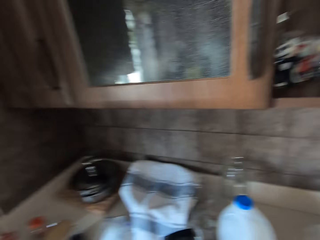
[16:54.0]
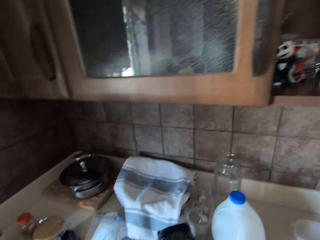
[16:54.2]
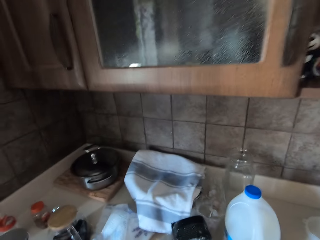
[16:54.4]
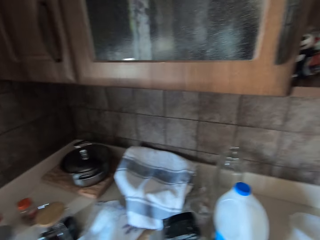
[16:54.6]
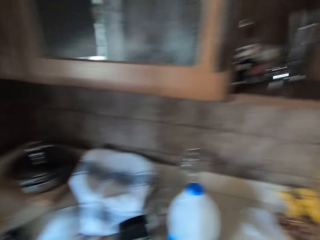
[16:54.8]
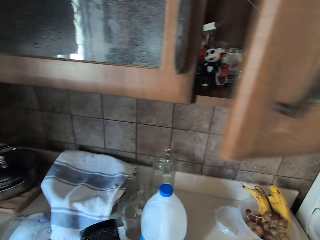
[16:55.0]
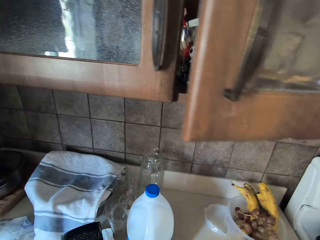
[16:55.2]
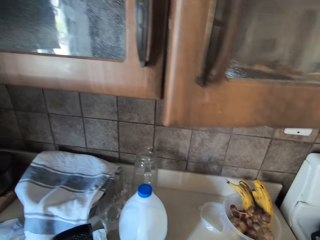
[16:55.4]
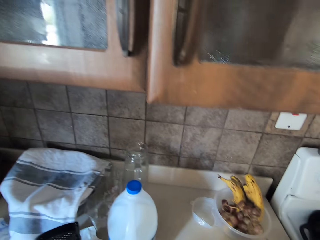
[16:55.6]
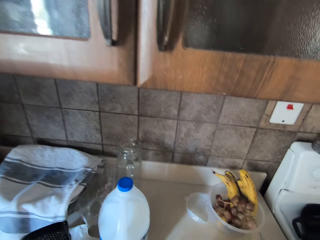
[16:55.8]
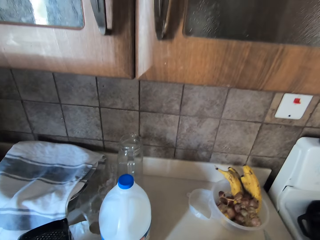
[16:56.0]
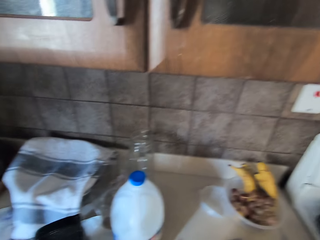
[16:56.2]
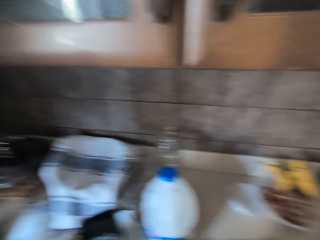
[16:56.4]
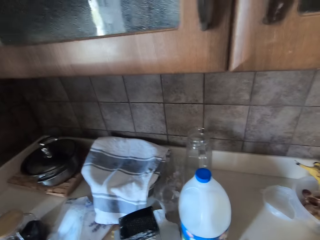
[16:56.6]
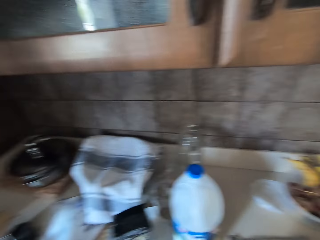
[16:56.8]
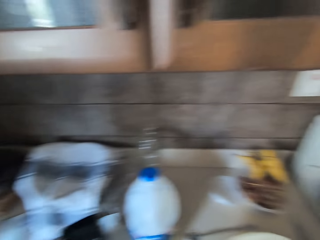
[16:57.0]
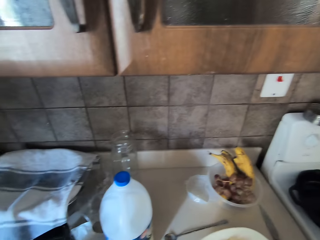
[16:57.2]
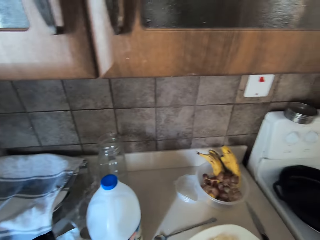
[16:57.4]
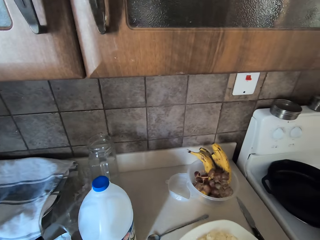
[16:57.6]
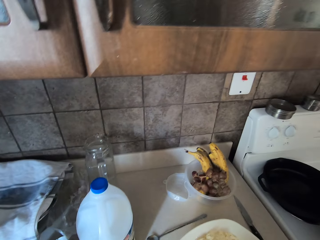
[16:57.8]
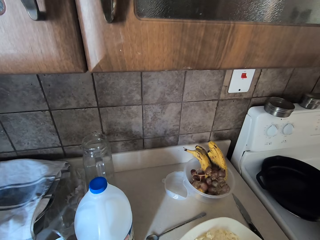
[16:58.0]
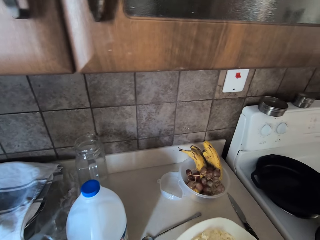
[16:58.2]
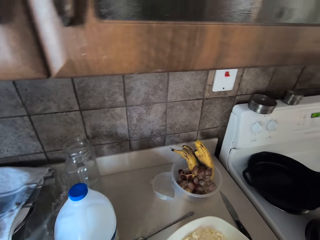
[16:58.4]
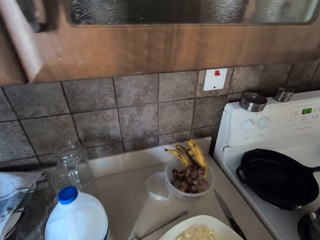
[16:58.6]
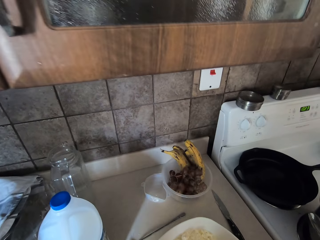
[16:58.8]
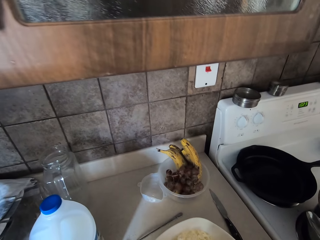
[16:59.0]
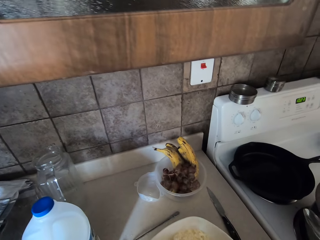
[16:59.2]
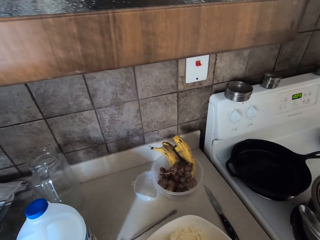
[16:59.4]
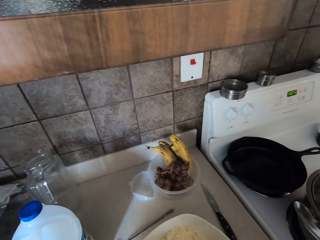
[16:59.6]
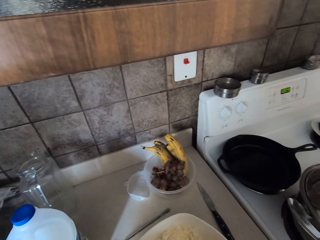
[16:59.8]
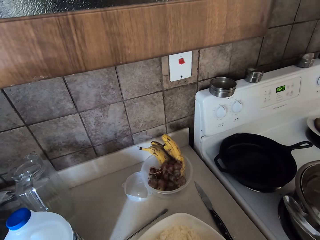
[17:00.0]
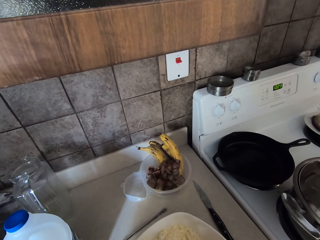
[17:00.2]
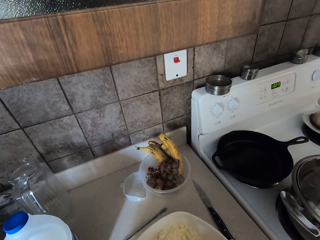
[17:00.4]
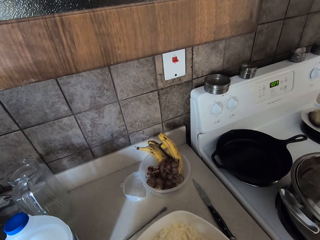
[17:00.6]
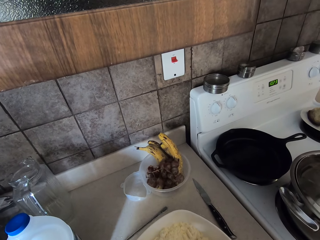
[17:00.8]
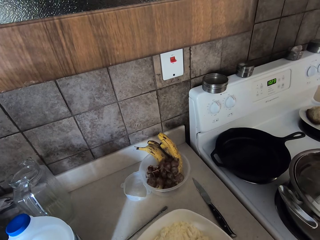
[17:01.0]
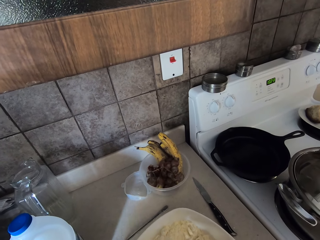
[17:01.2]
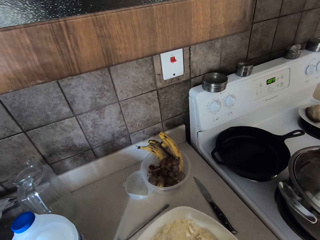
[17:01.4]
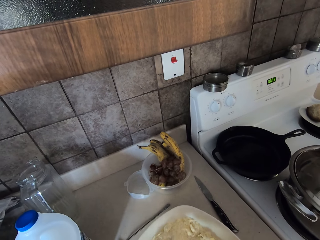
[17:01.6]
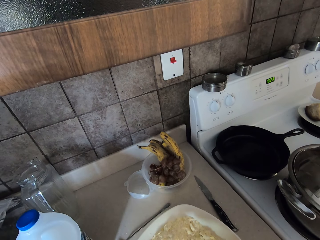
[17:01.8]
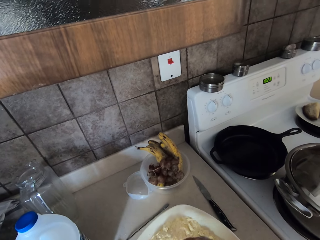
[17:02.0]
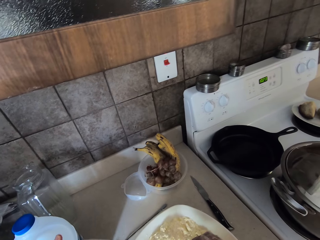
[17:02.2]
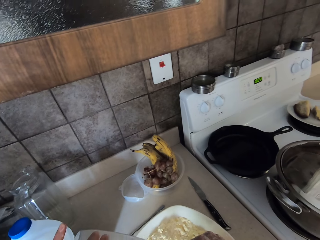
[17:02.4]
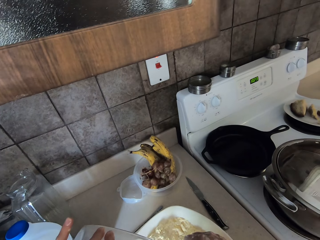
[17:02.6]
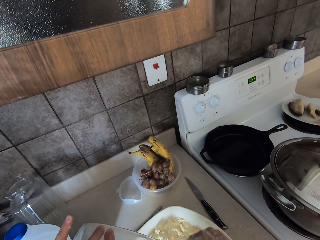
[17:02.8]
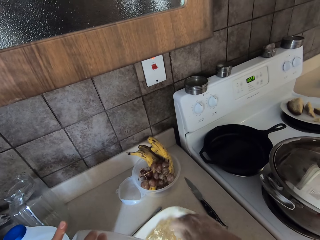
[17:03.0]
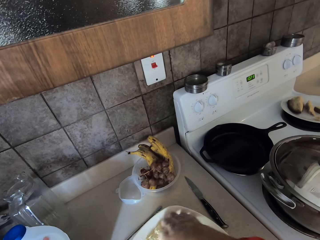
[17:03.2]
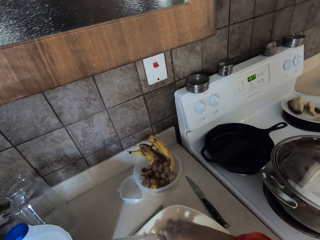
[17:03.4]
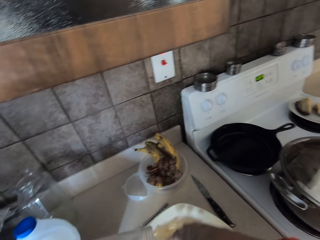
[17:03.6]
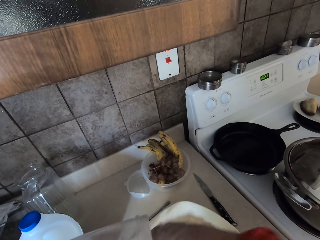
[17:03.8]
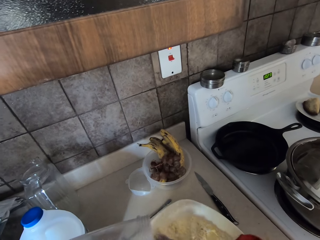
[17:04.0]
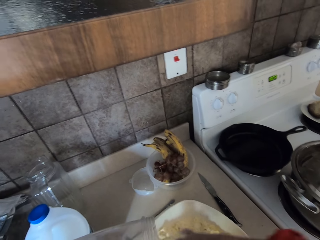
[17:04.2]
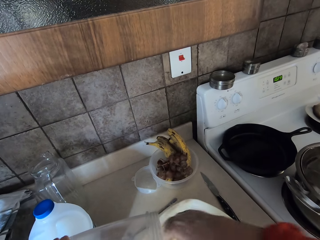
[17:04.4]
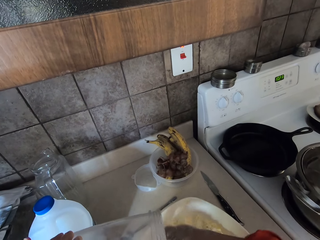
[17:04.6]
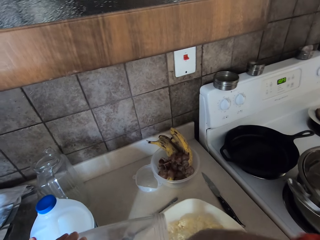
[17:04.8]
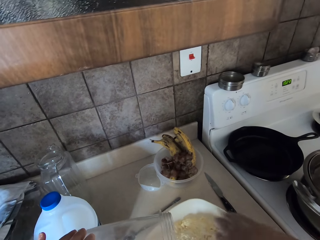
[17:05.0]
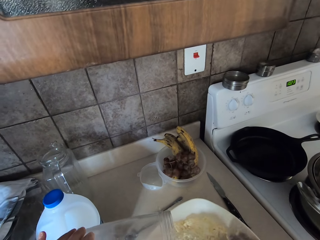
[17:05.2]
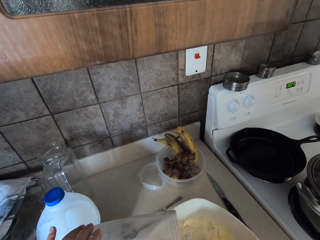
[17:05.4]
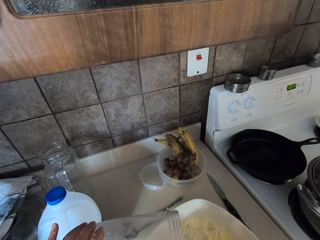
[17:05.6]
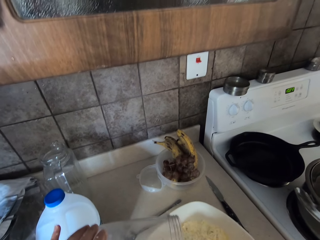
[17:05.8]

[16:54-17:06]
The camera wearer closes the cabinet. They pour something in the bowl with the mixture. They mix something in the flour.

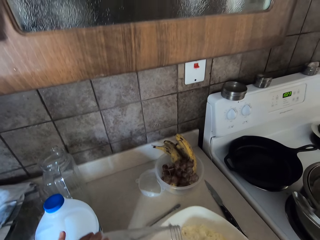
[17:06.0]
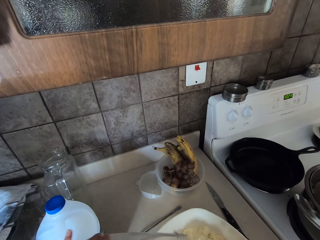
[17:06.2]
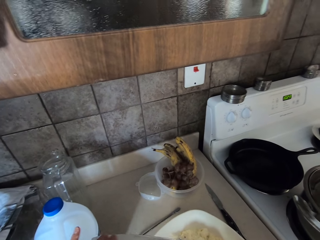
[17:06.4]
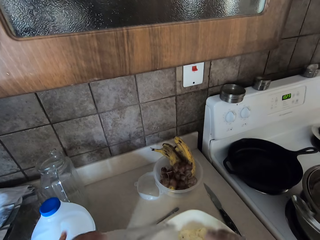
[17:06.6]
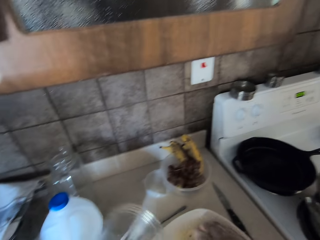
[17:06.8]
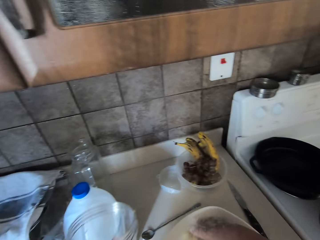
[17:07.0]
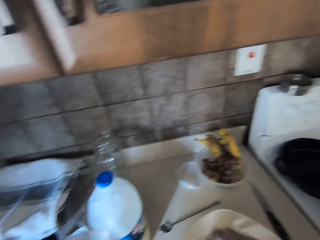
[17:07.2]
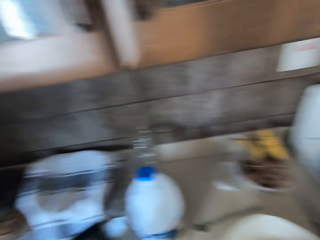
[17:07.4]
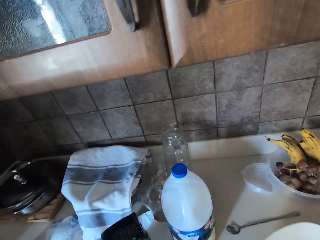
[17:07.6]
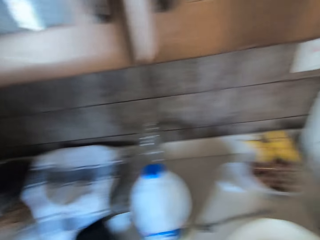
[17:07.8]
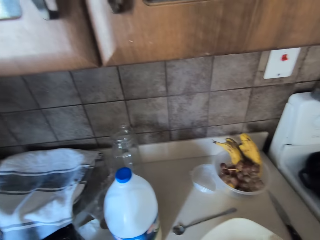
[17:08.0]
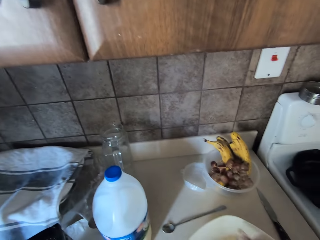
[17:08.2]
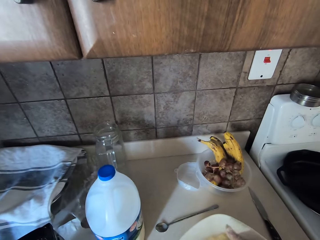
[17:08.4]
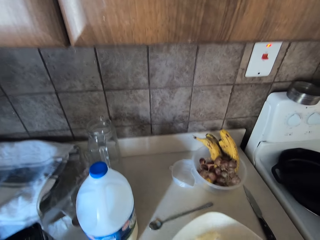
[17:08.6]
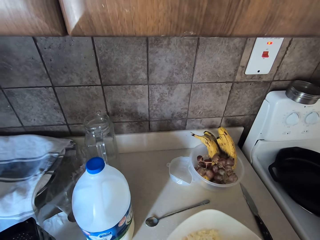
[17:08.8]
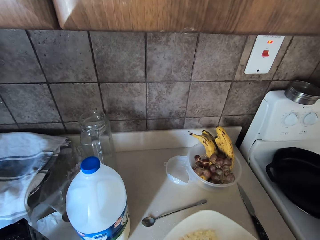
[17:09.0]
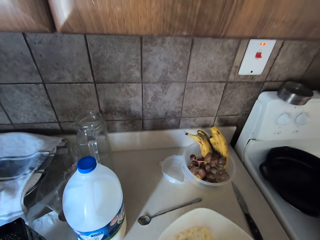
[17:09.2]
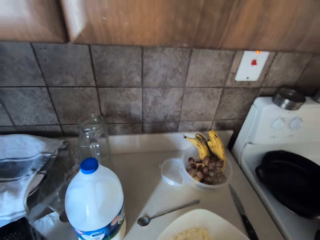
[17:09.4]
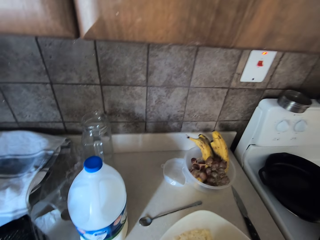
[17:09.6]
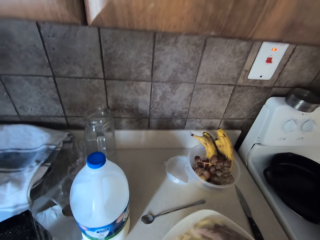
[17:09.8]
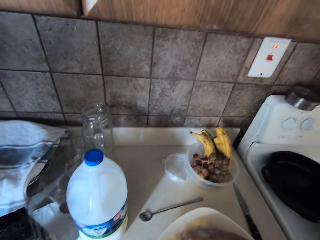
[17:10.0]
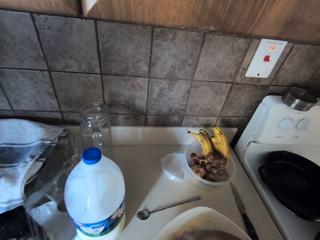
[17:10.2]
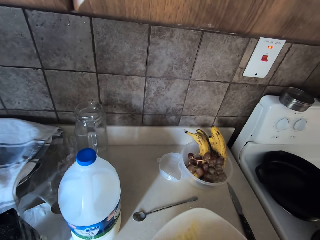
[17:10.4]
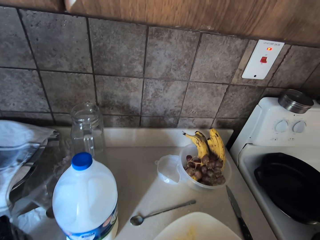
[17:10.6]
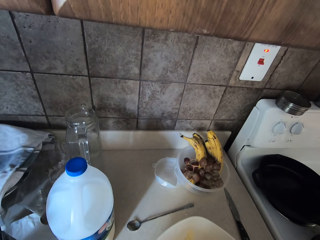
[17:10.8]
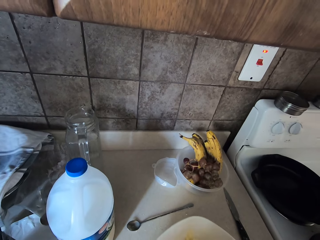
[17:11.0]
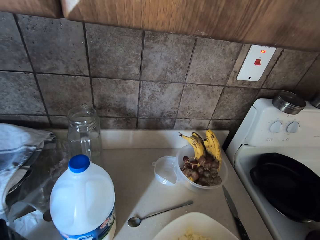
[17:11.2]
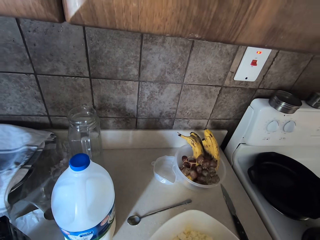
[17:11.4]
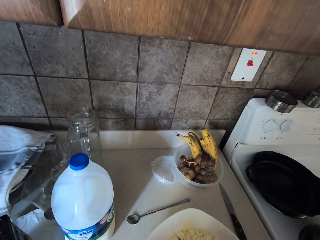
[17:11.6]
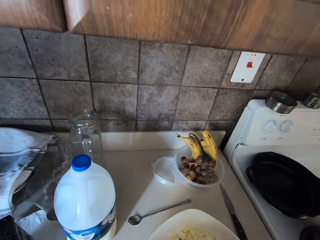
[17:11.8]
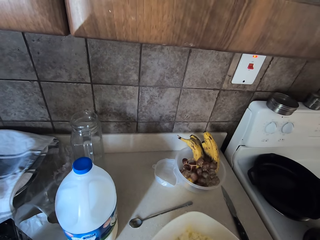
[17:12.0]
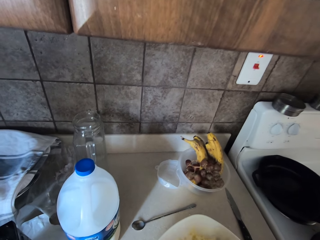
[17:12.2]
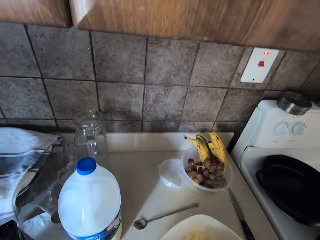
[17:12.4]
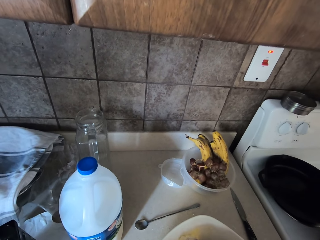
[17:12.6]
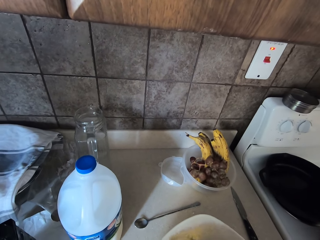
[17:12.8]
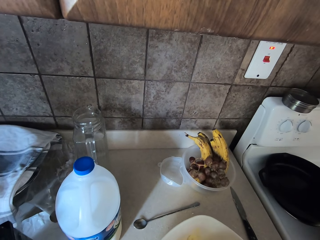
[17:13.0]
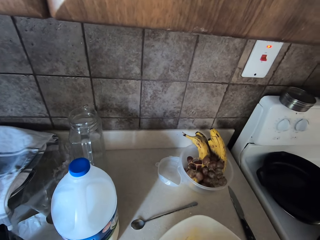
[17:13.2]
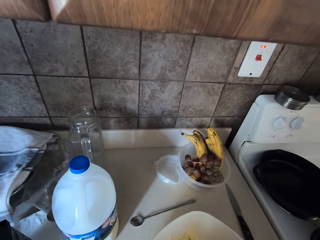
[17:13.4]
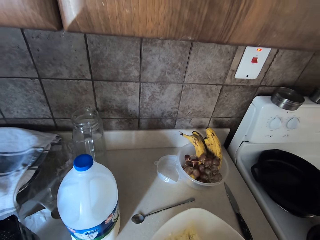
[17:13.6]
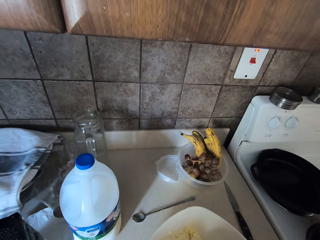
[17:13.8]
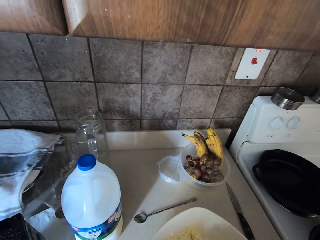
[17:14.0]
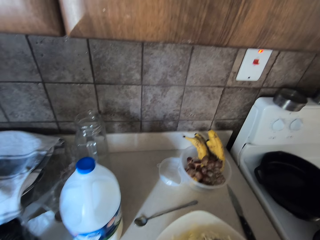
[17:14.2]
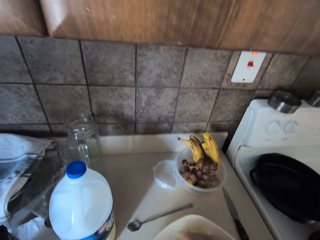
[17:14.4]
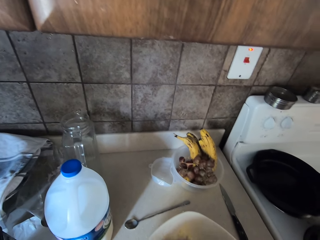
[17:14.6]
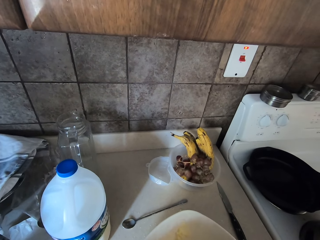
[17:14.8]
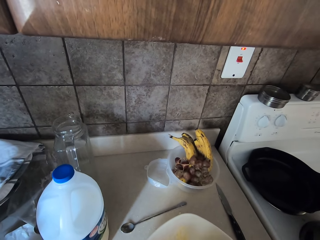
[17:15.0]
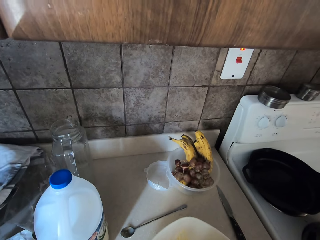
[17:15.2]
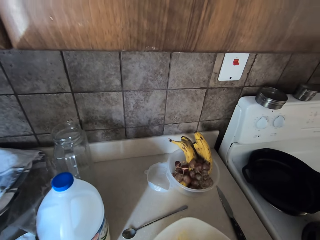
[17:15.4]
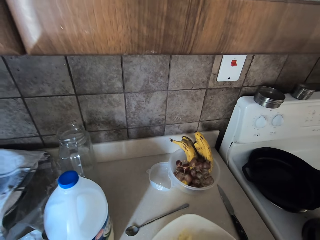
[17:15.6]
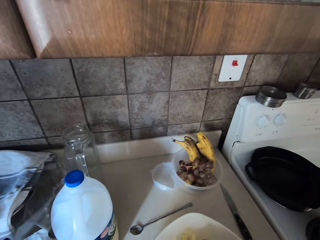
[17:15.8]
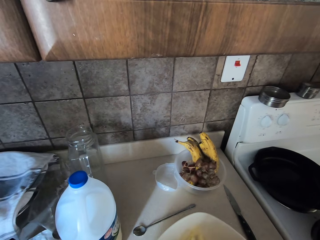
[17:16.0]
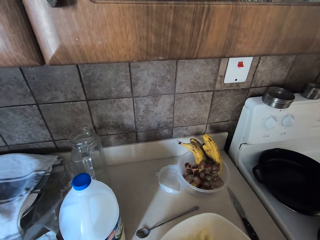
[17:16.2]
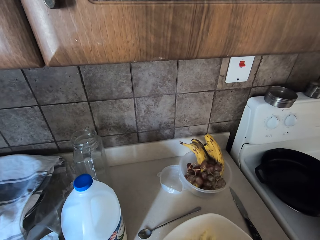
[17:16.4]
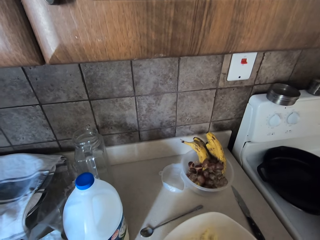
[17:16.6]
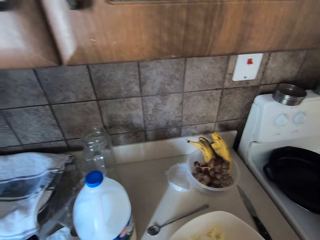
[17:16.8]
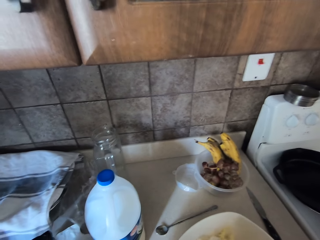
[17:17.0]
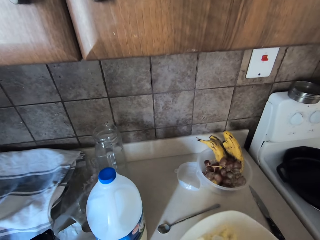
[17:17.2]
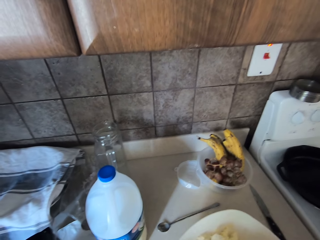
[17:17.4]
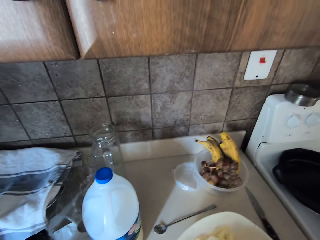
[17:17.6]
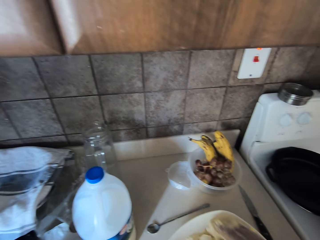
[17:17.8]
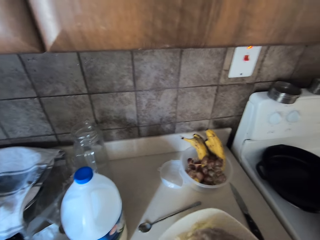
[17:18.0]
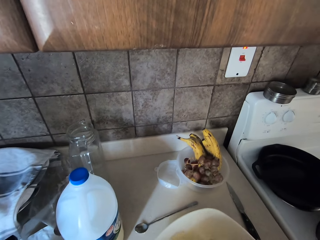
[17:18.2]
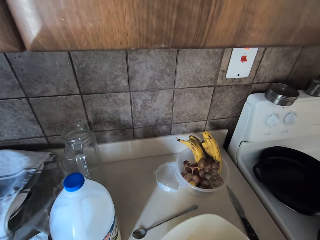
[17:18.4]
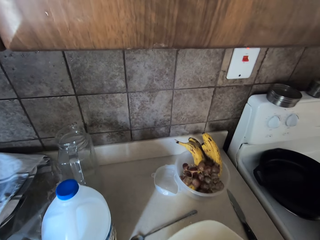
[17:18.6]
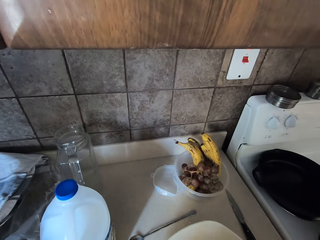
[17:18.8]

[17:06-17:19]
The camera wearer moves the jug away from the flour. They mix the ingredients in the bowl with their hands.
